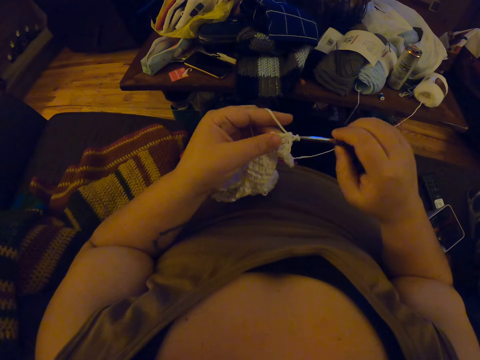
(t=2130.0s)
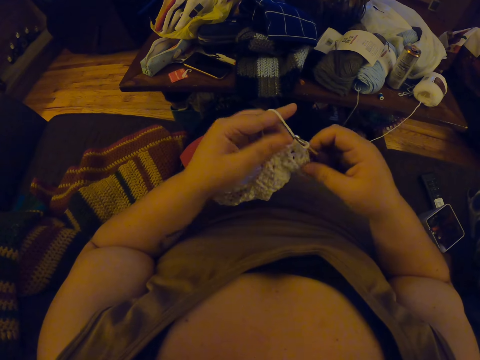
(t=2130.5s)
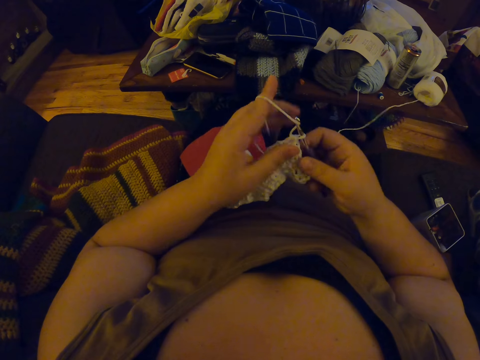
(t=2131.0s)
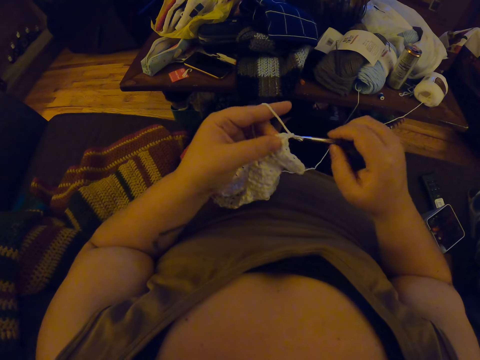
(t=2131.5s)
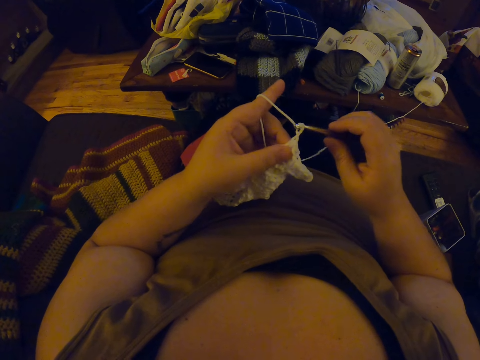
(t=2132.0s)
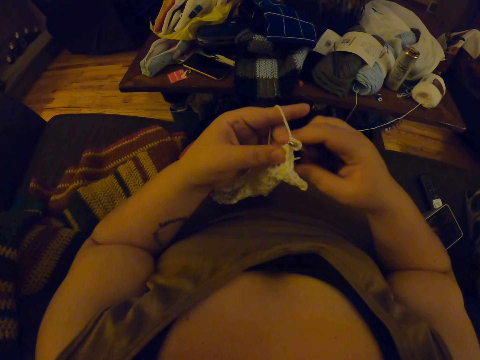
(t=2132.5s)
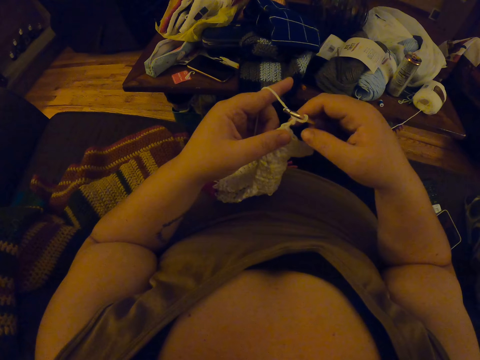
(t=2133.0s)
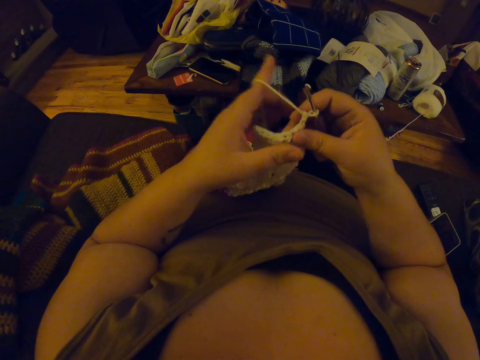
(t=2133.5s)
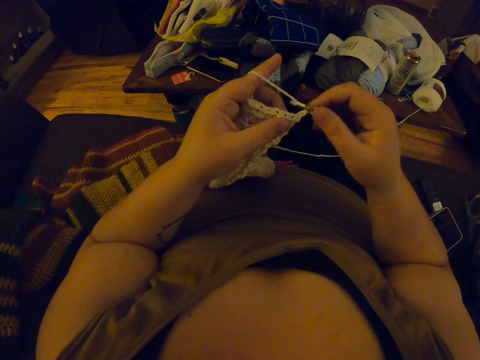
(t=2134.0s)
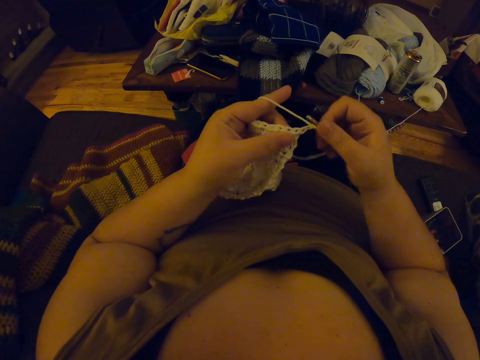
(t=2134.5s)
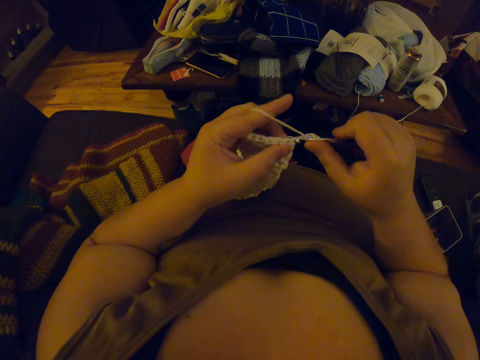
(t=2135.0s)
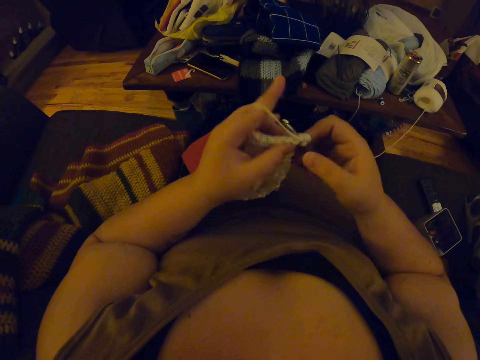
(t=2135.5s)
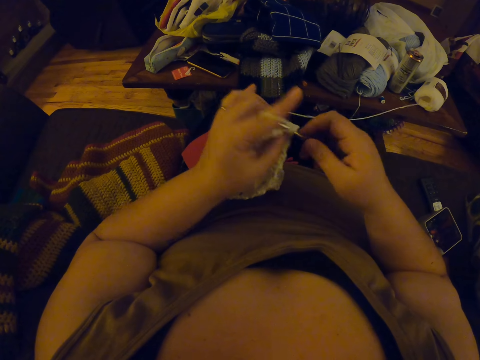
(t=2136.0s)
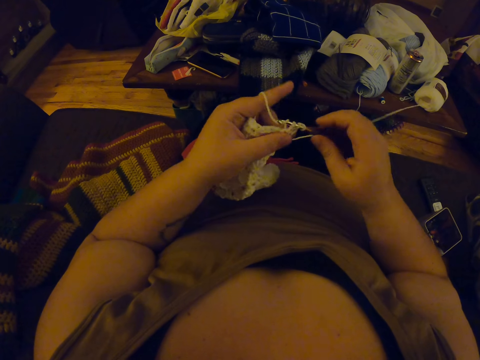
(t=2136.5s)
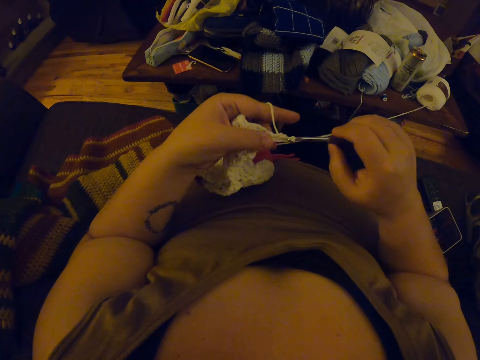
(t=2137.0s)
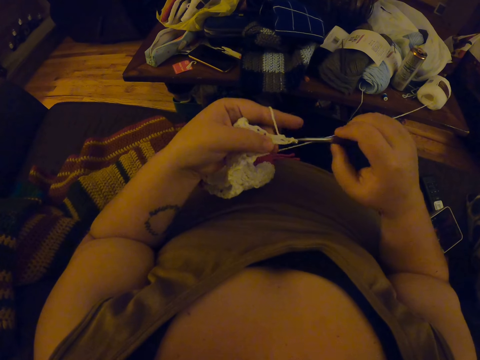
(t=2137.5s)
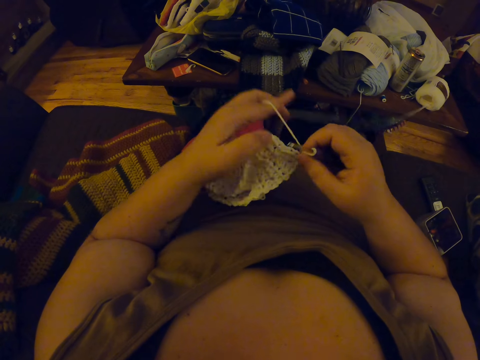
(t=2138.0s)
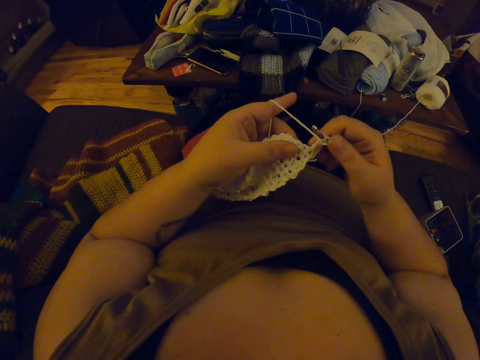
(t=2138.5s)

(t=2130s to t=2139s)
The camera wearer turns the crochet in her hands. She crochets with the yarn.

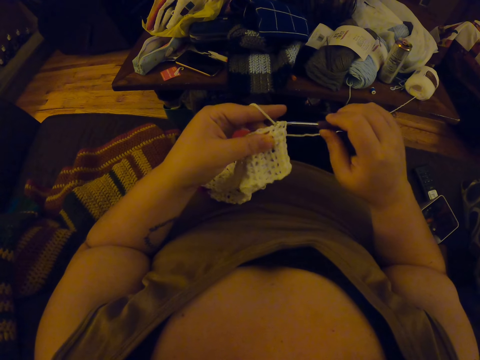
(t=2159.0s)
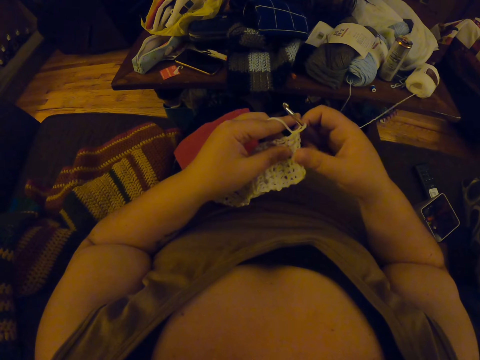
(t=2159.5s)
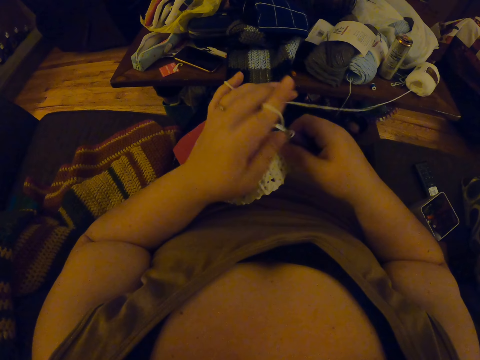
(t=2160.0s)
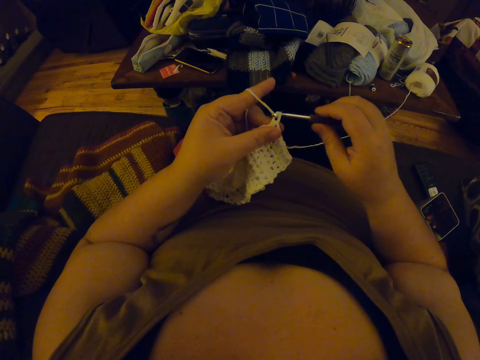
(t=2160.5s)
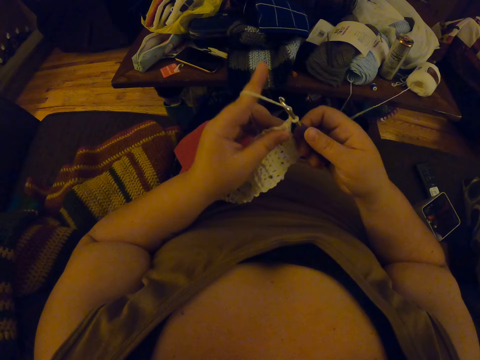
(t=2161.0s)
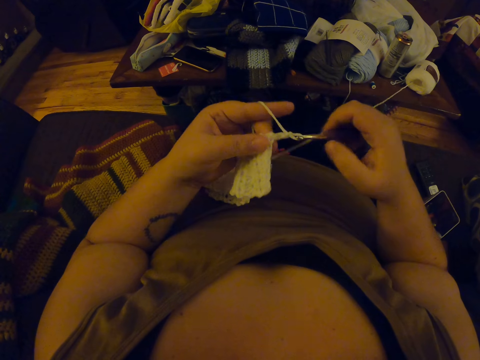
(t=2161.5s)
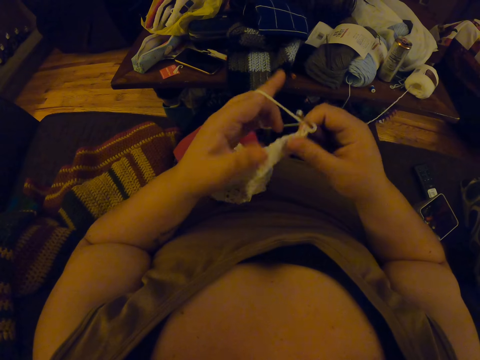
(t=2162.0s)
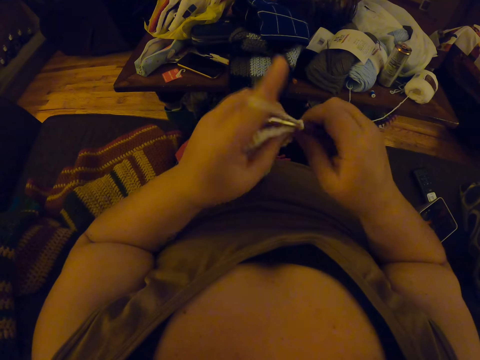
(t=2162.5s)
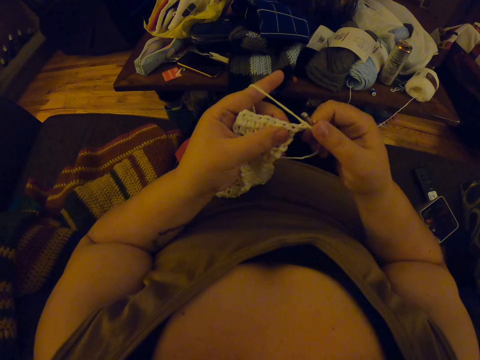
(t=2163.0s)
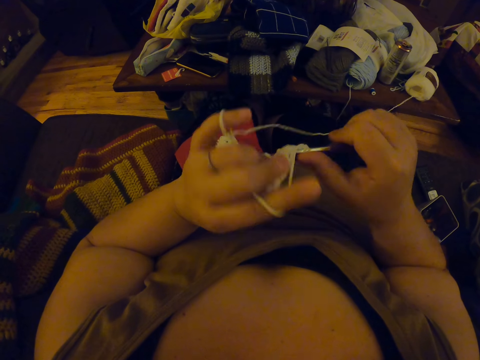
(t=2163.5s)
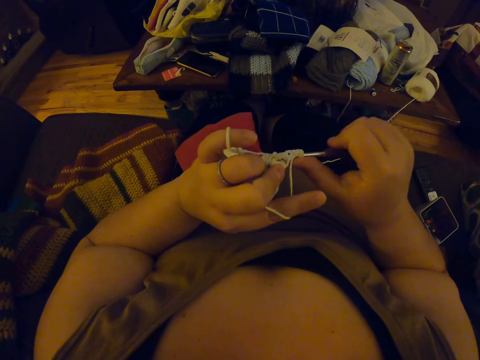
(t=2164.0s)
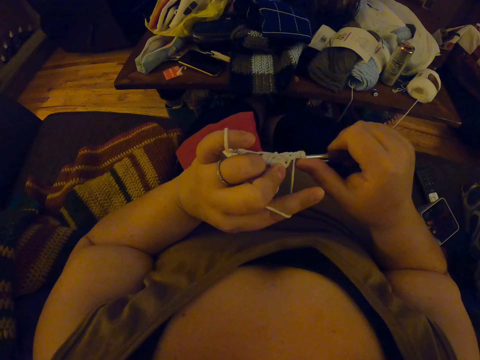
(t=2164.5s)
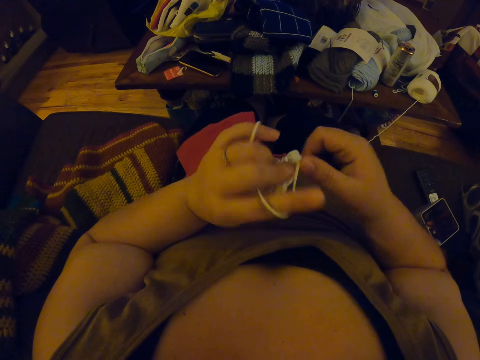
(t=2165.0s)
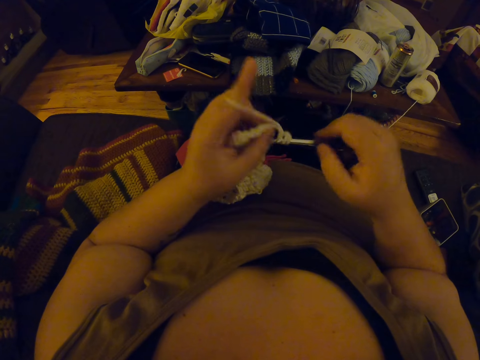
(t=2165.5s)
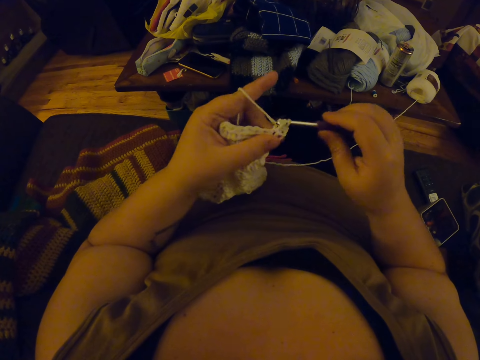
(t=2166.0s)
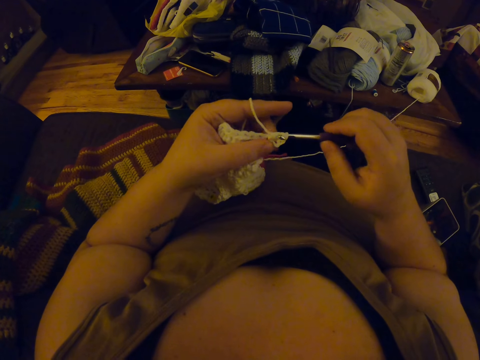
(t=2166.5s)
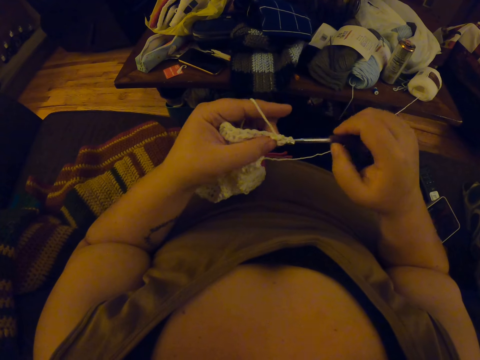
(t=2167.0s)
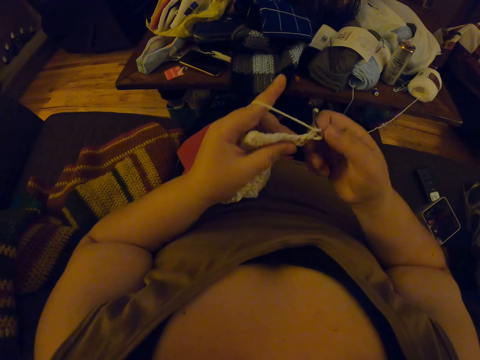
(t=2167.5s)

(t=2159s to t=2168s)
The camera wearer turns the crochet in her hands. She crochets with the yarn.

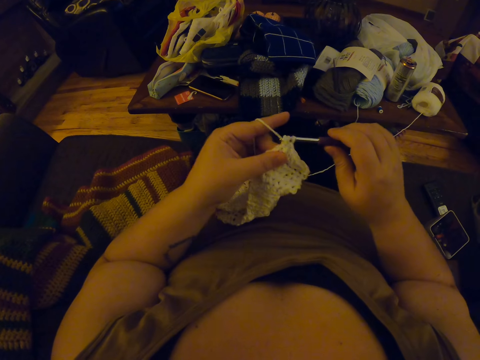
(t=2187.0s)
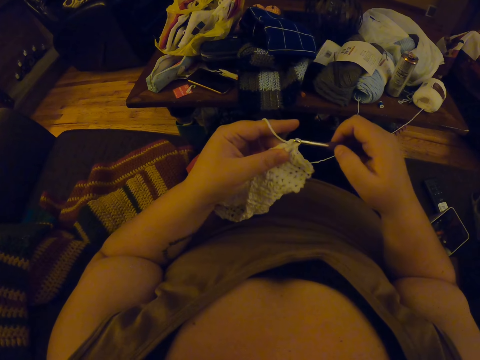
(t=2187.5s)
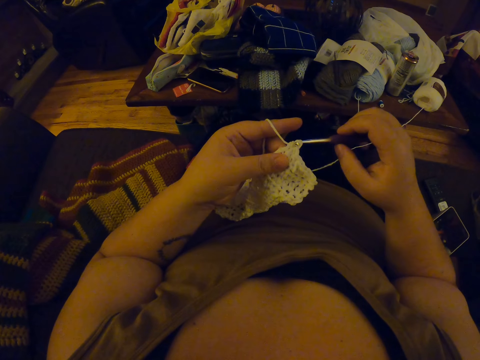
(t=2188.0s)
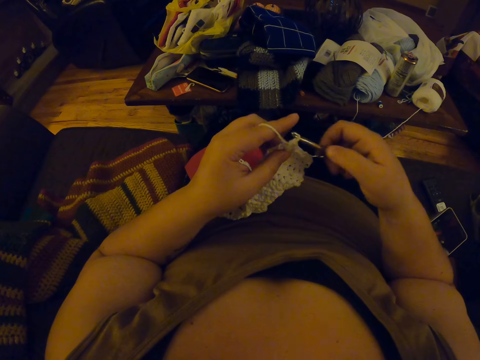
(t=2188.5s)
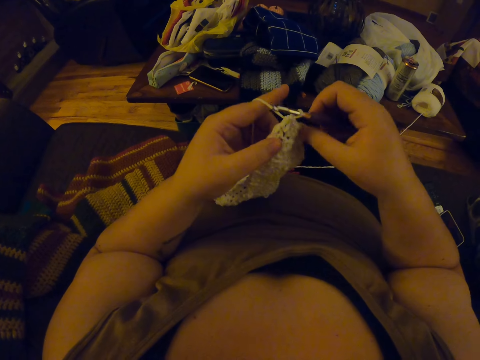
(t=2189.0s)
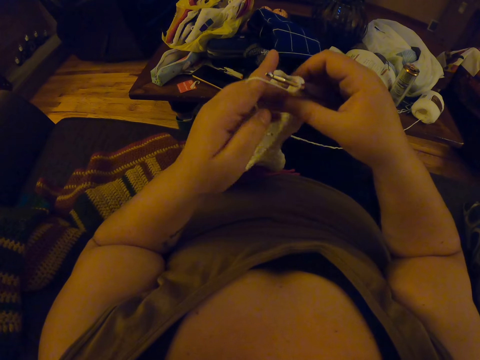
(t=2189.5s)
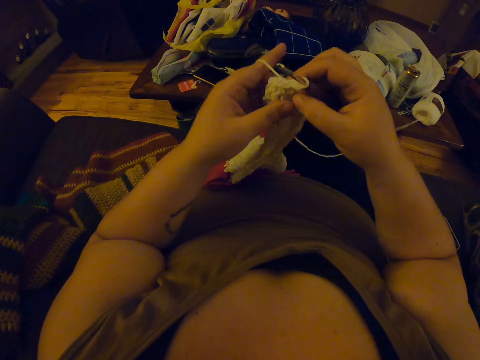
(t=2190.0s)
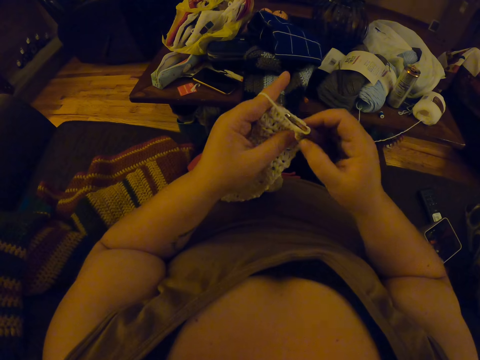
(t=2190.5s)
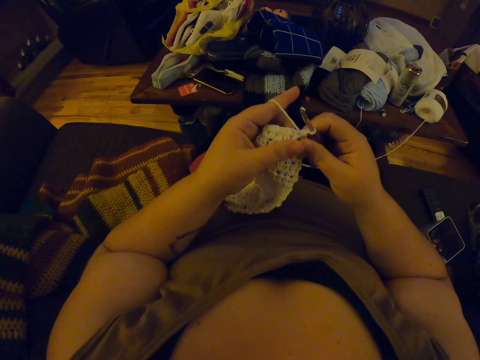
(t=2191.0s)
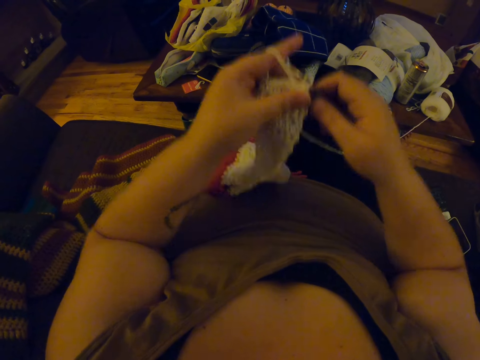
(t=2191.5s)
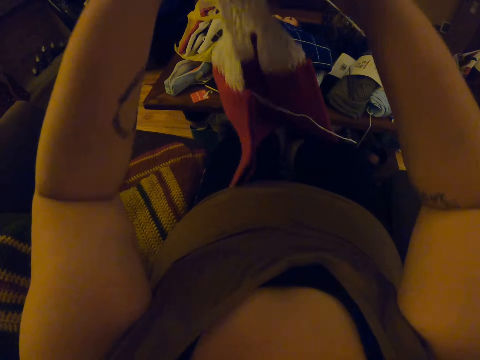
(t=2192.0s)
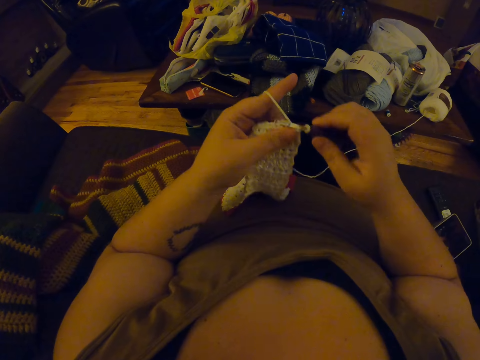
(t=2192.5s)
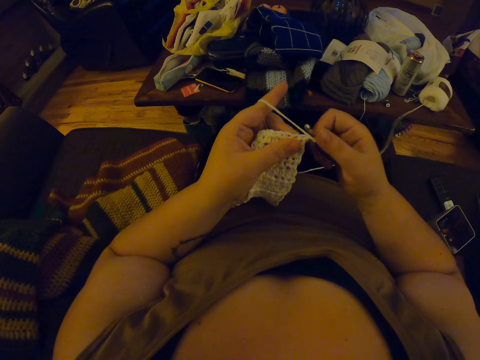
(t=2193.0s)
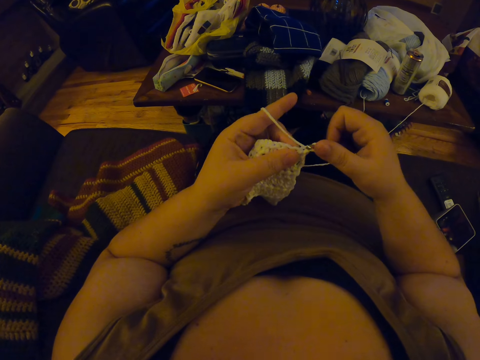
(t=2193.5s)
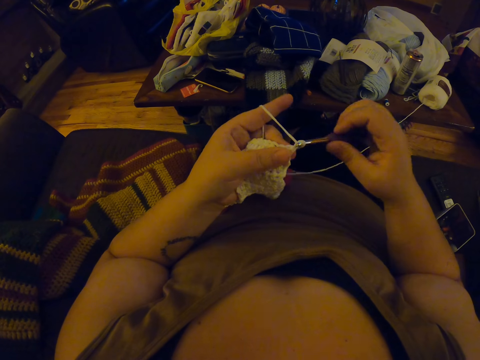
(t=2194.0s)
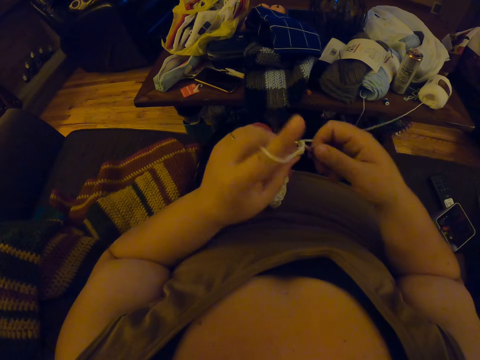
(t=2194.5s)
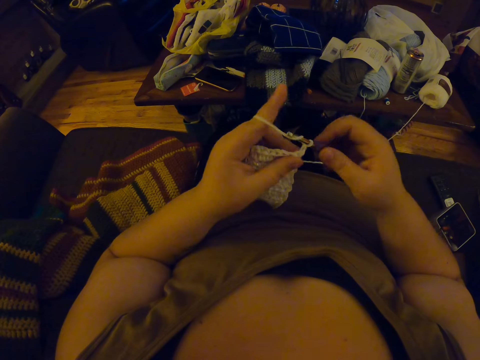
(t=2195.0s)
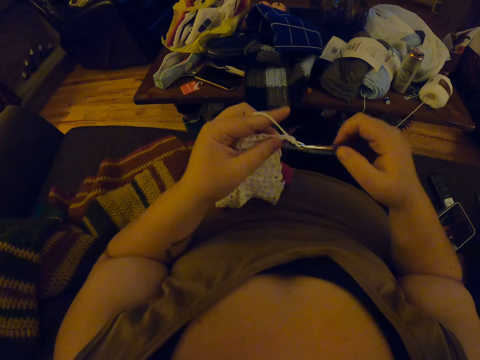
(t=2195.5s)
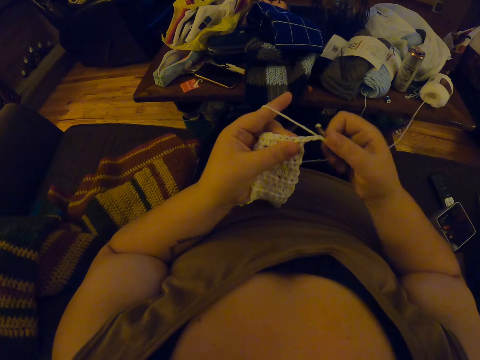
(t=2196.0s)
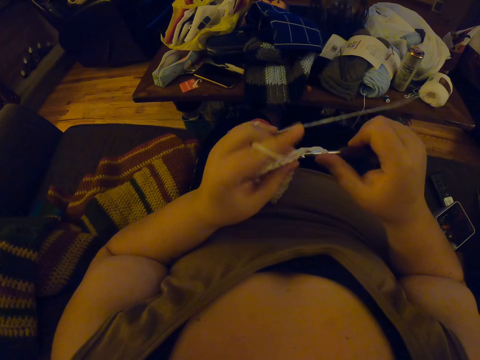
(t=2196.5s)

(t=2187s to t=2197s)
The camera wearer turns the crochet in her hands. She adjusts the crochet in her hands. She crochets with the yarn.
